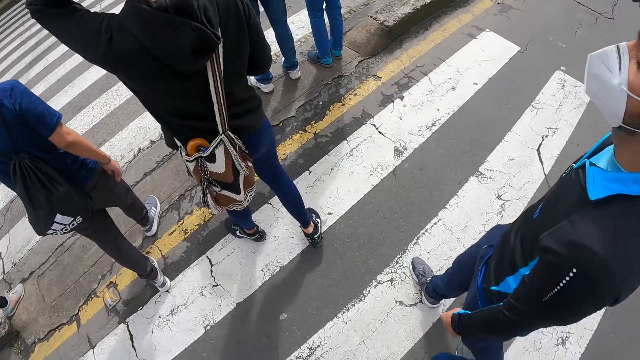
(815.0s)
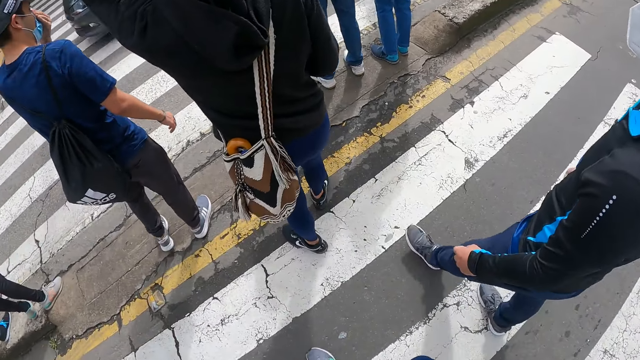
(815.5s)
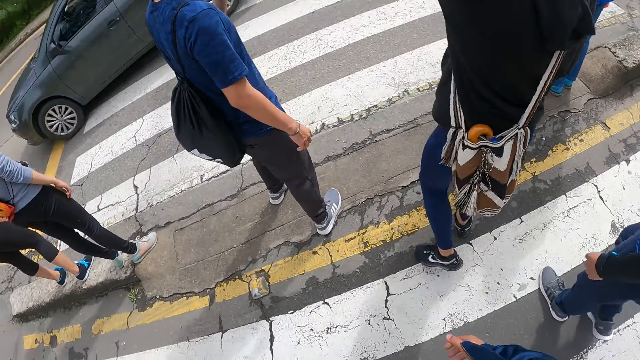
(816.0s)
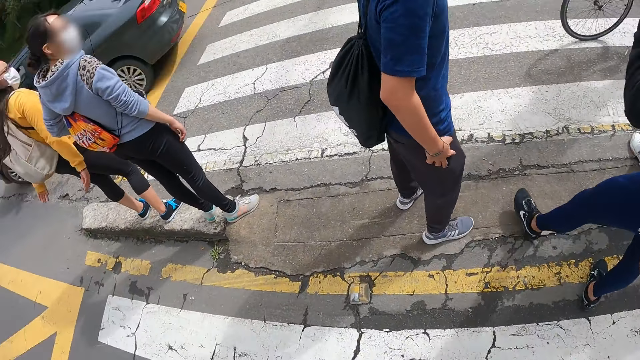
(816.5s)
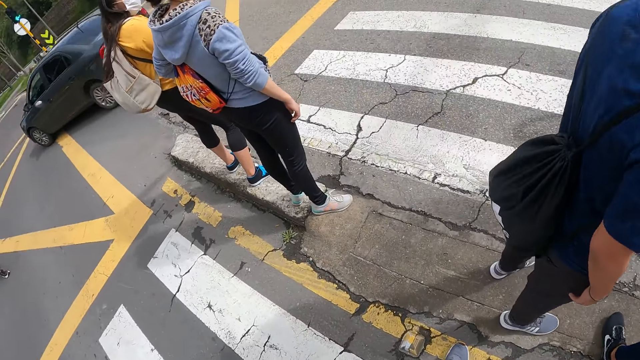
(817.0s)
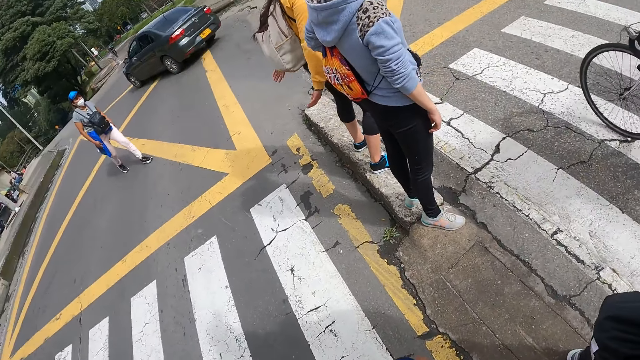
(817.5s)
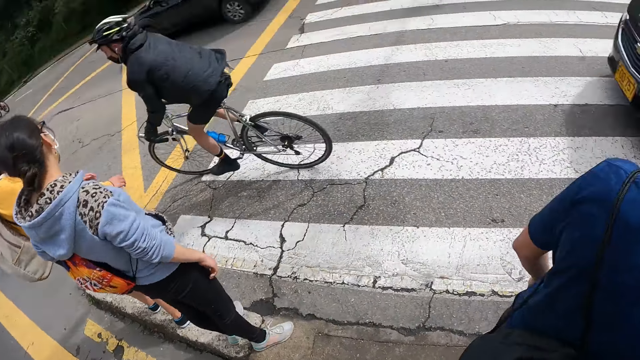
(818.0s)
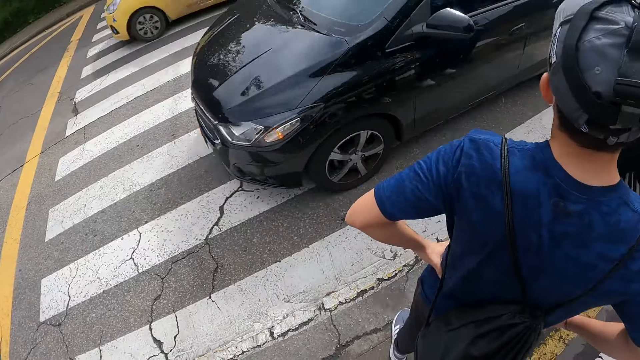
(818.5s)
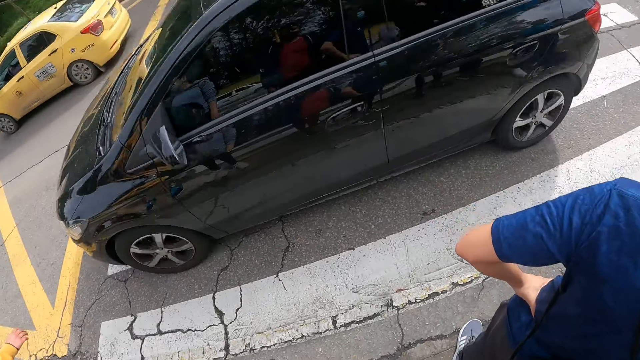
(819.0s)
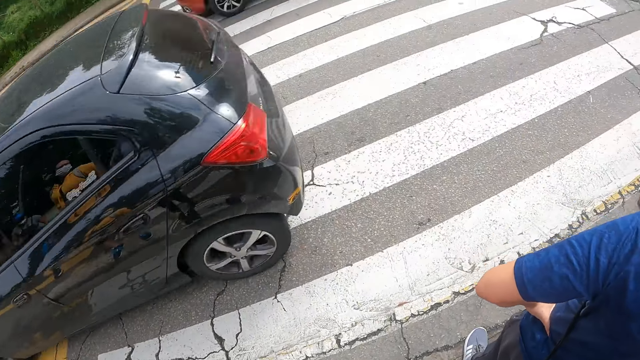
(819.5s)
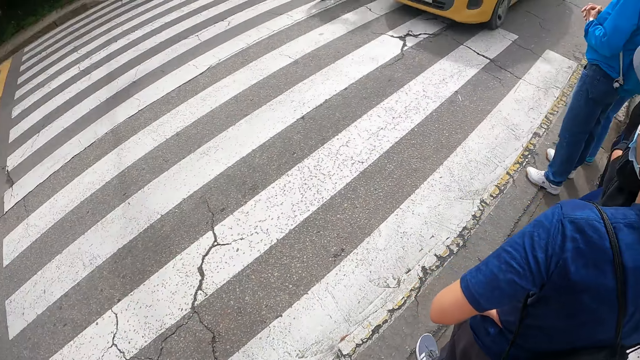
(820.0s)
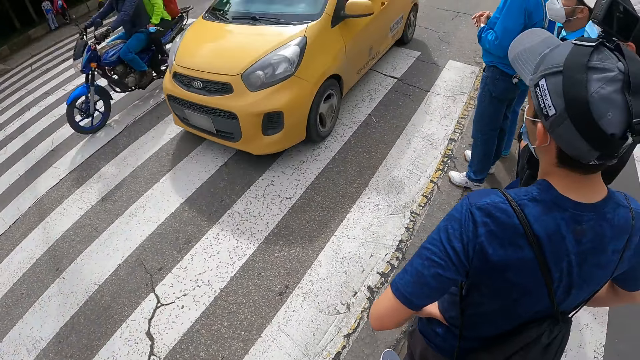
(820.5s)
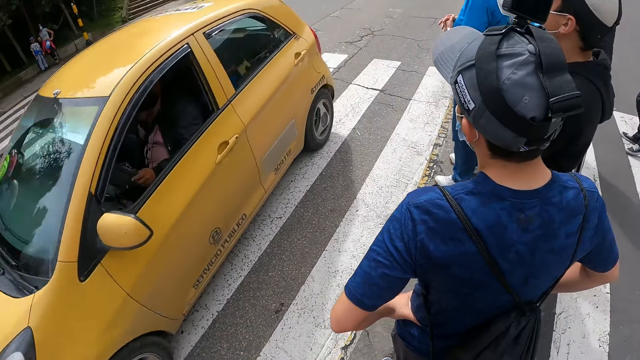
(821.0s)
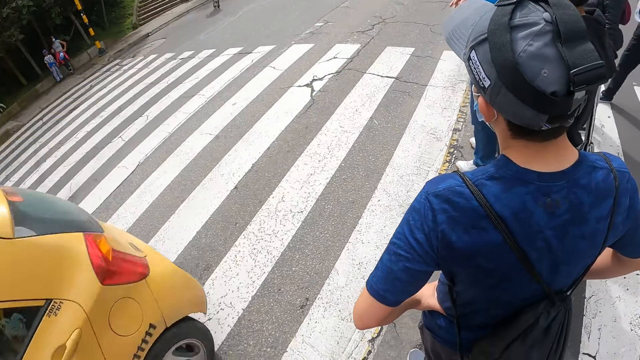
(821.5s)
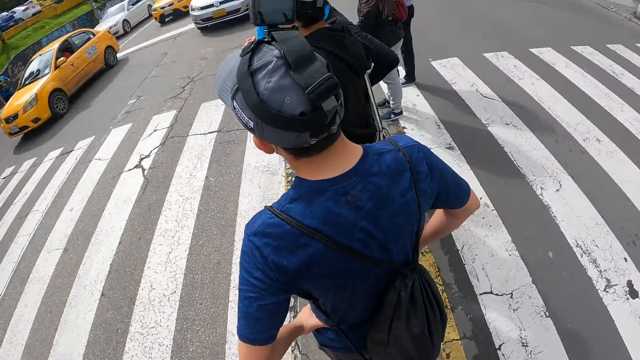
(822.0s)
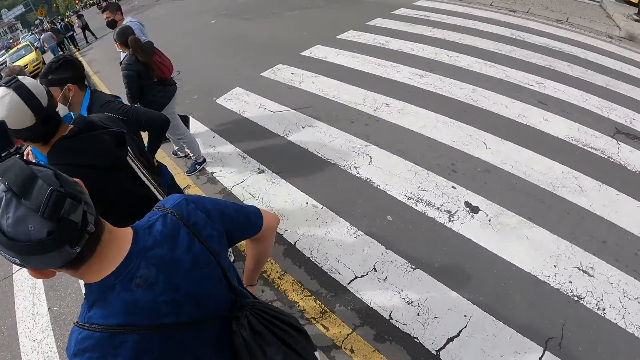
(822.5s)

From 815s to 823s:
The camera wearer looks around.

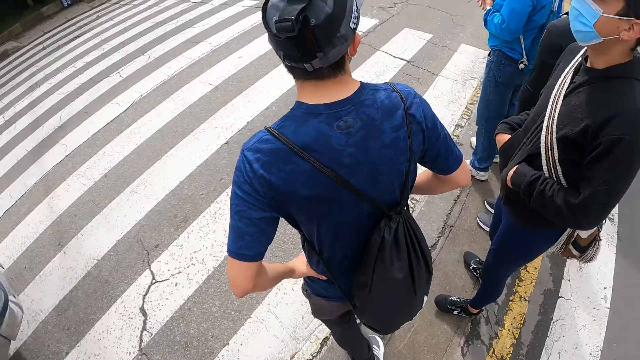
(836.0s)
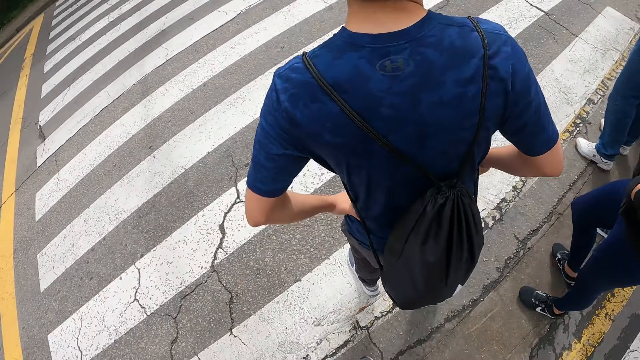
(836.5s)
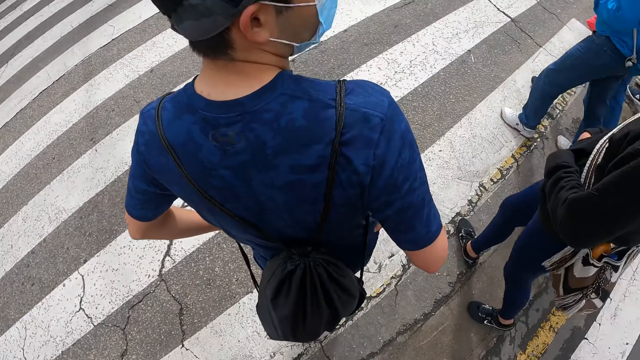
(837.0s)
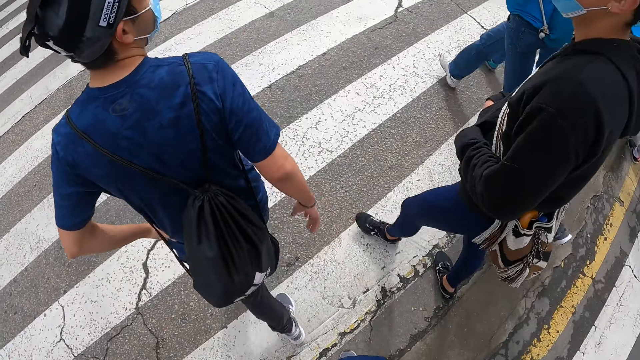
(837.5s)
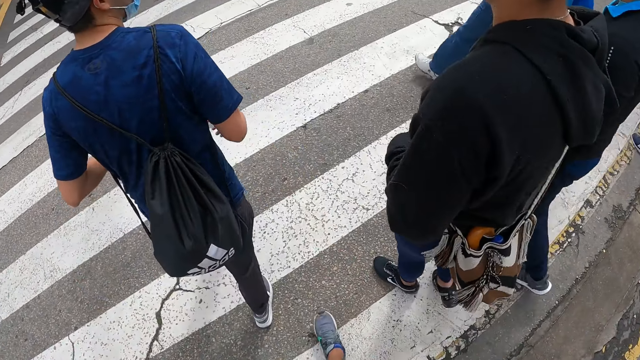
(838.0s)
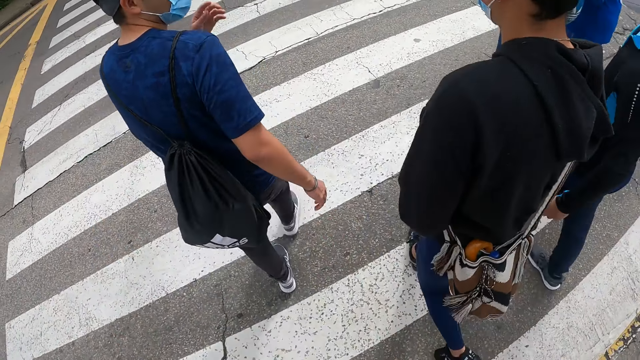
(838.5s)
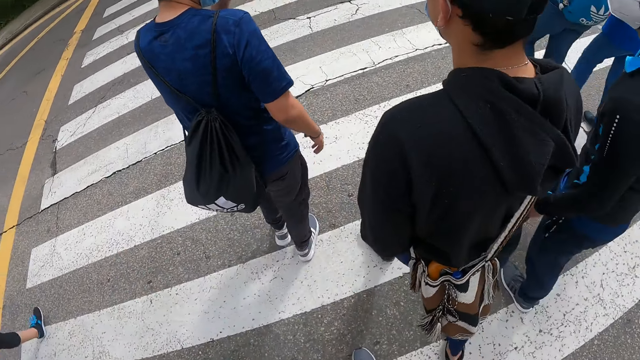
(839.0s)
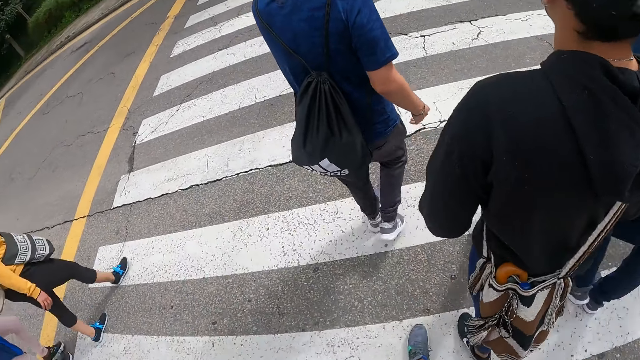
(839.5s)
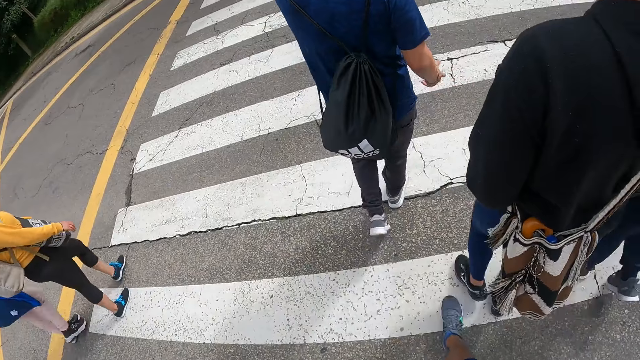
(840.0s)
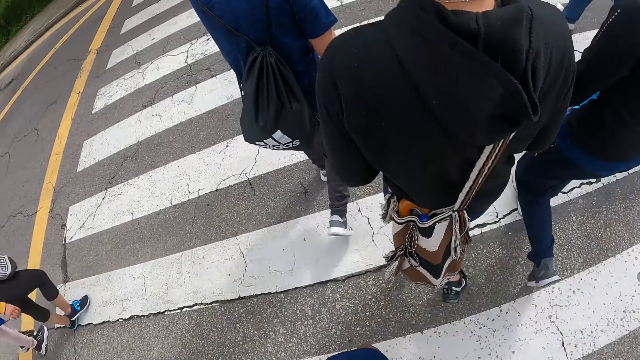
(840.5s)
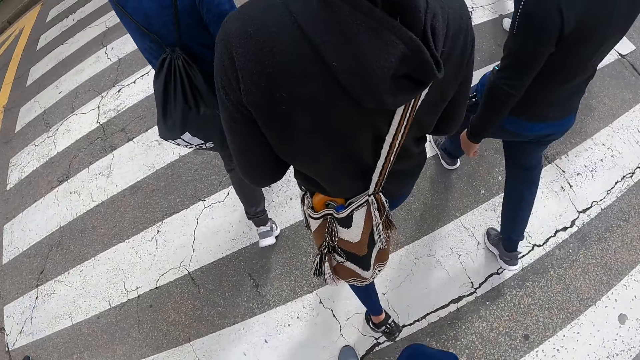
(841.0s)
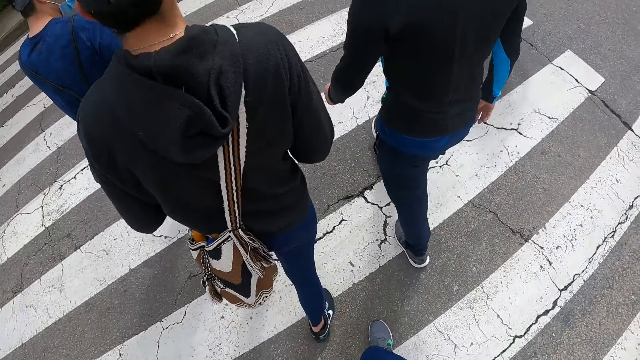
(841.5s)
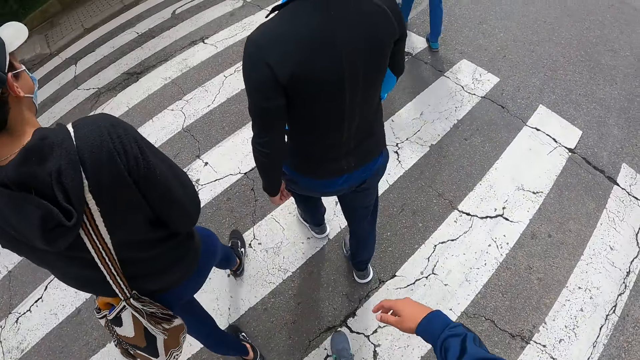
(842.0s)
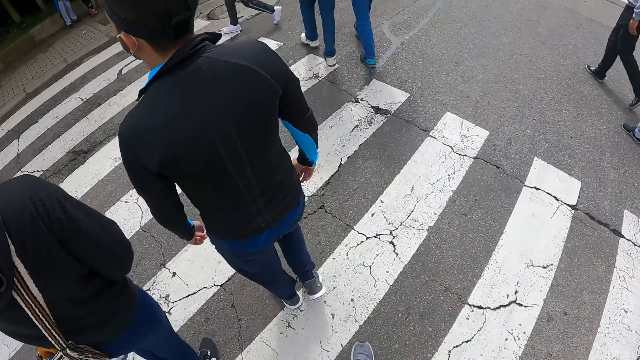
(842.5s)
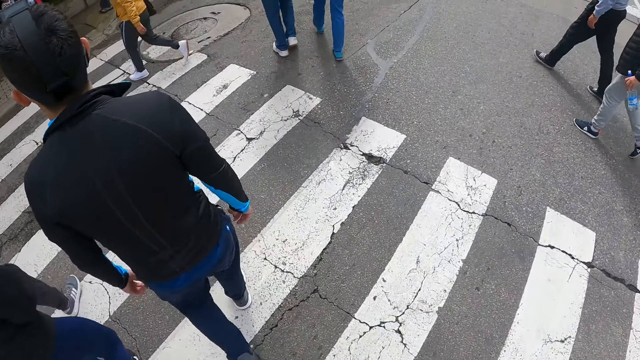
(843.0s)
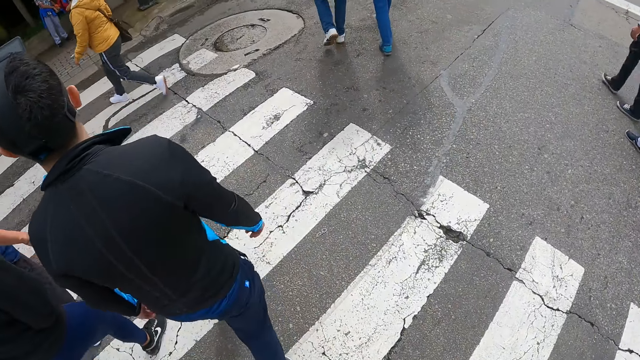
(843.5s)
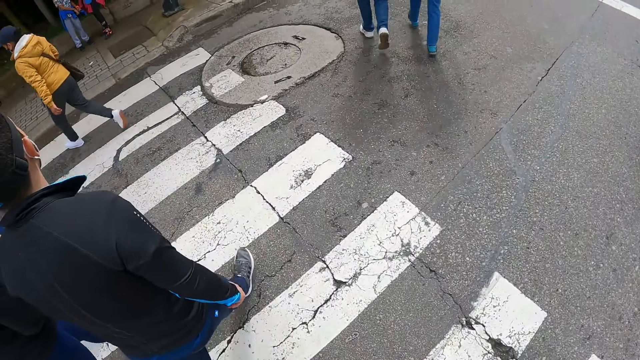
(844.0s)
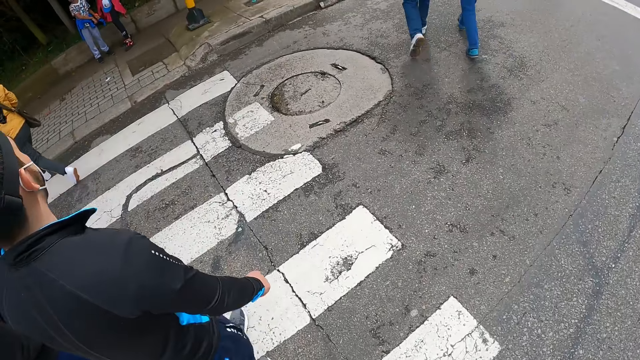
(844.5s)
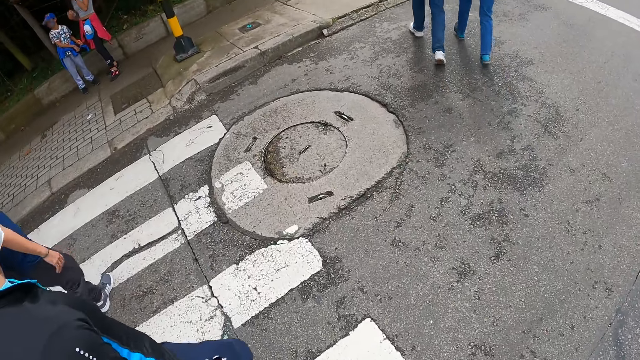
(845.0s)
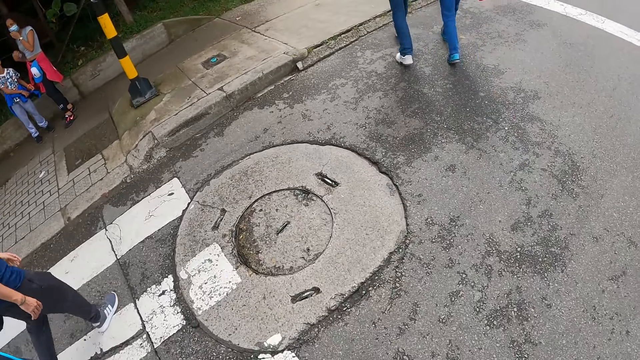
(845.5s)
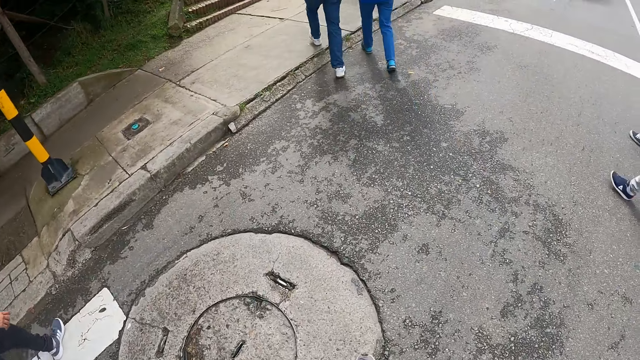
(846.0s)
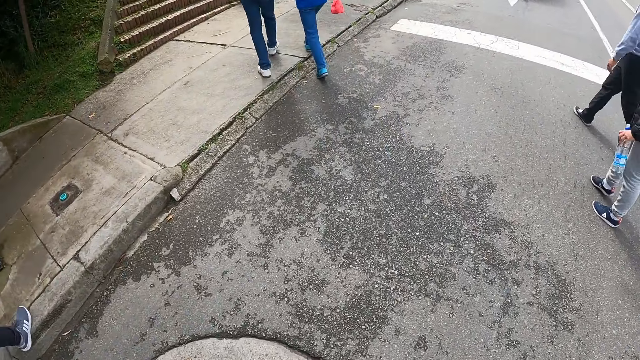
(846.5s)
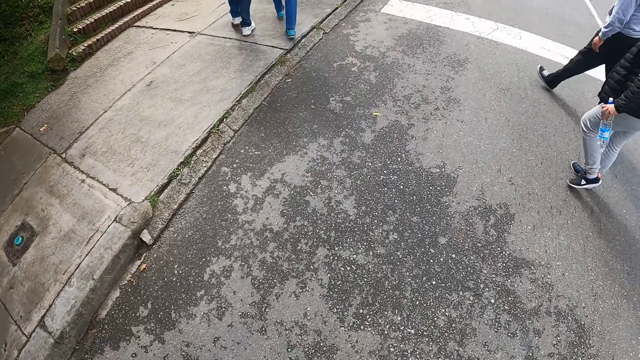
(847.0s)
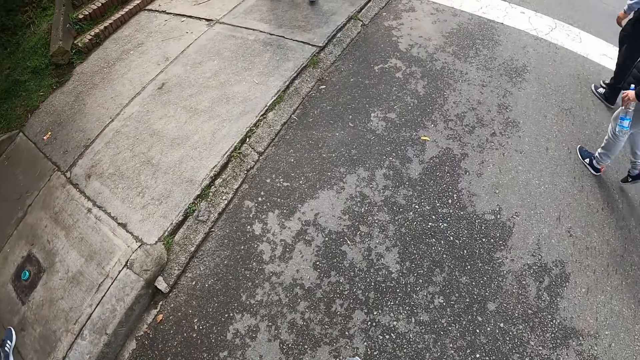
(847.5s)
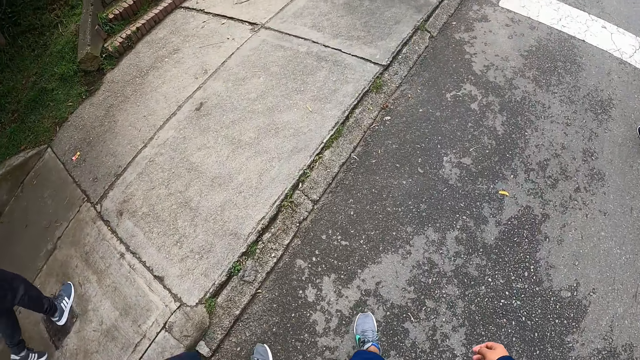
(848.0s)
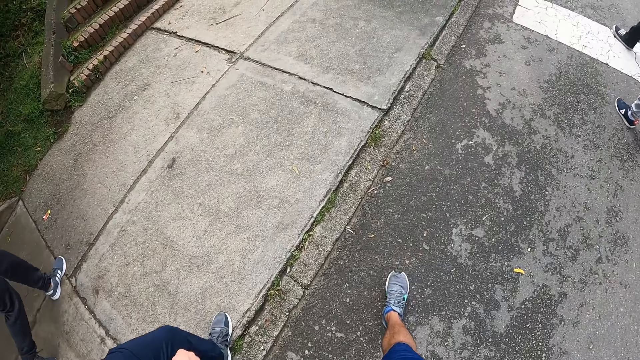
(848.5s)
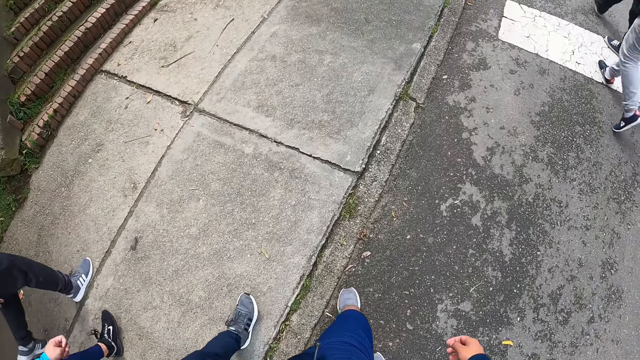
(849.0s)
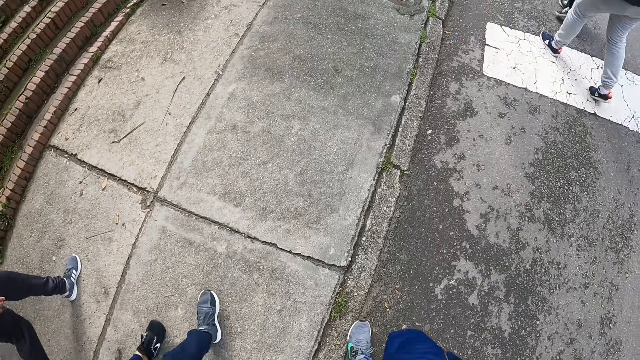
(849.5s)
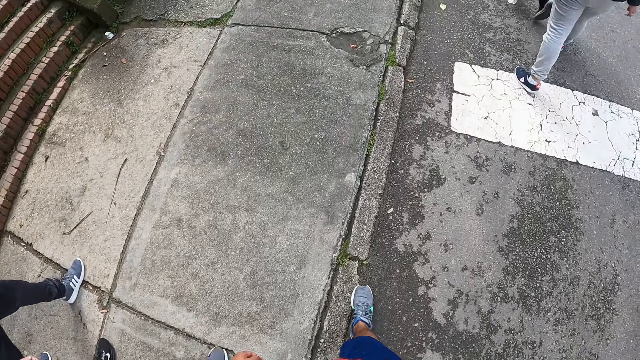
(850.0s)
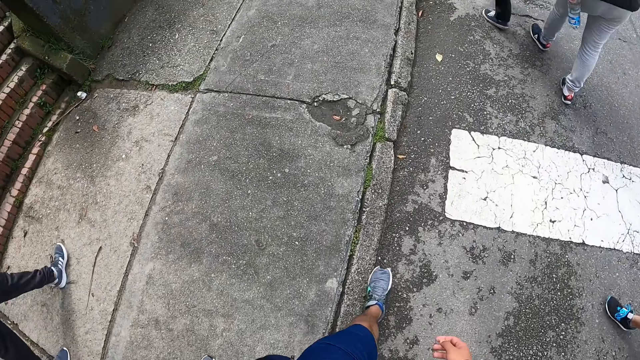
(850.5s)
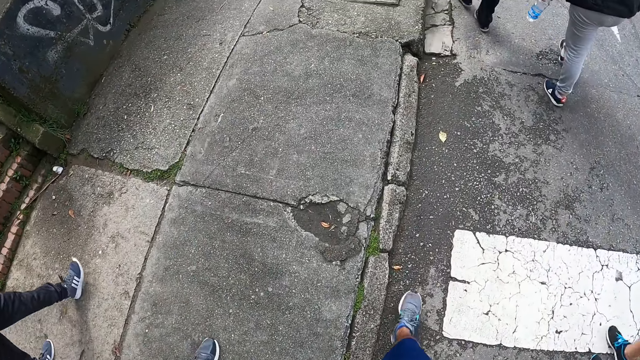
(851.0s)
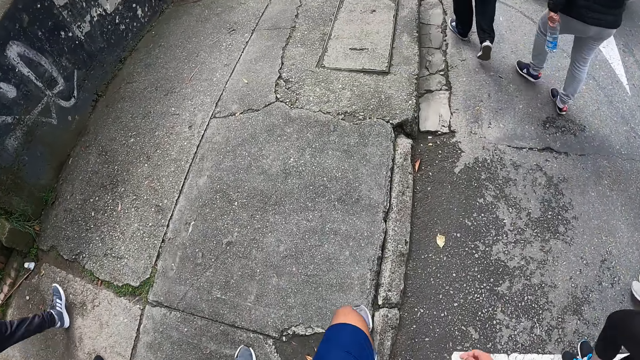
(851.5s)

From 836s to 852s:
The camera wearer walks on the streets. They cross a pedestrian way with a group of people. They raise a hand. They raise a hand again. They walk down the street with the group of people.
